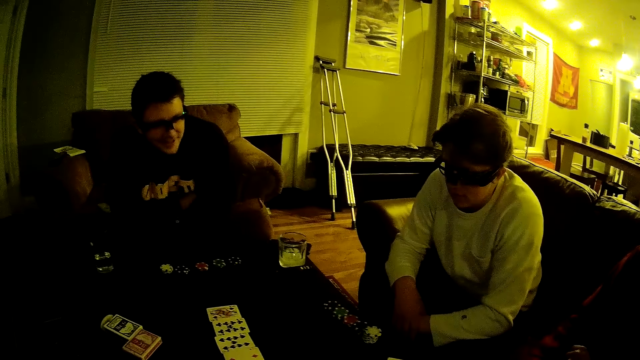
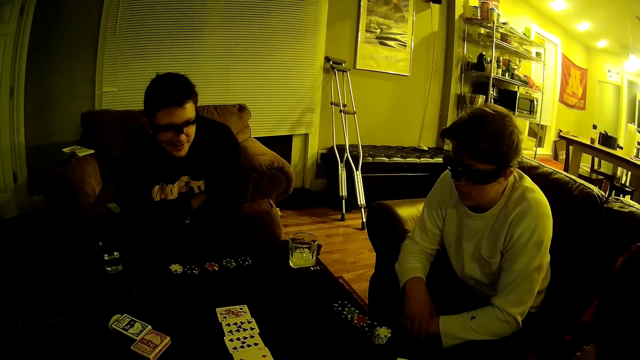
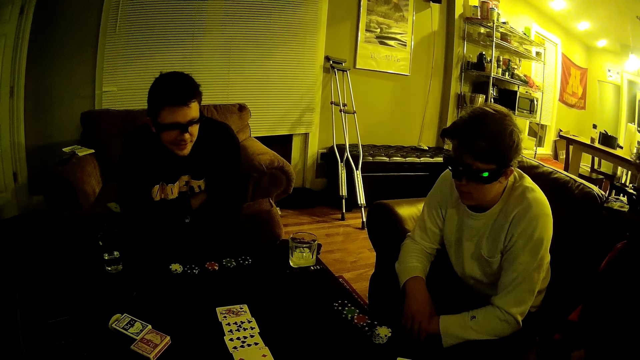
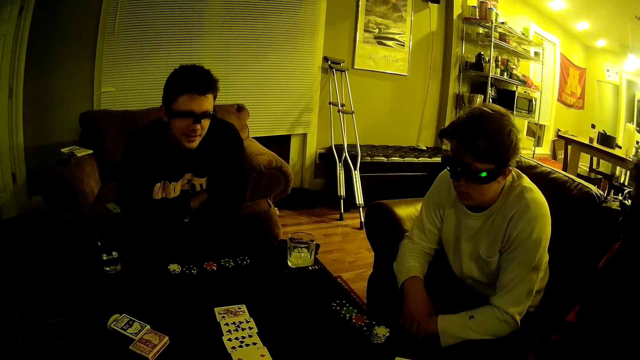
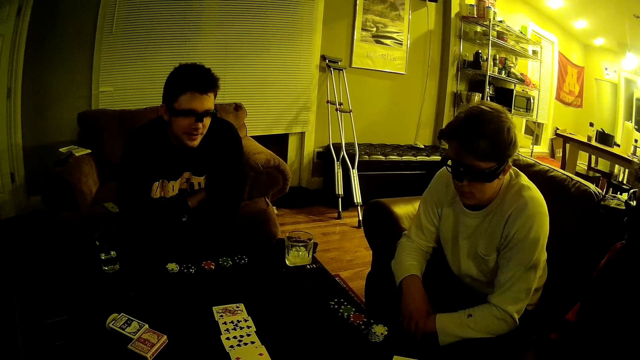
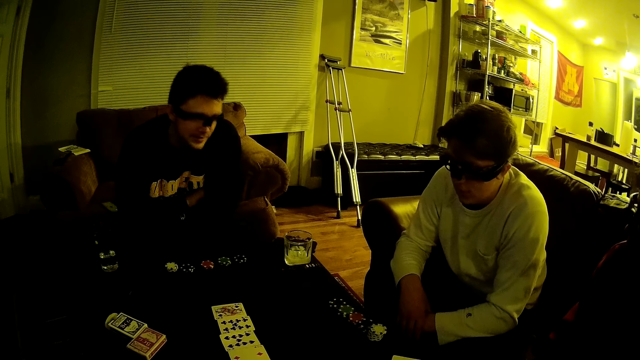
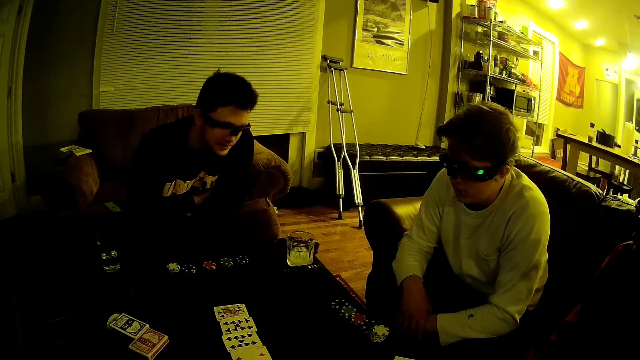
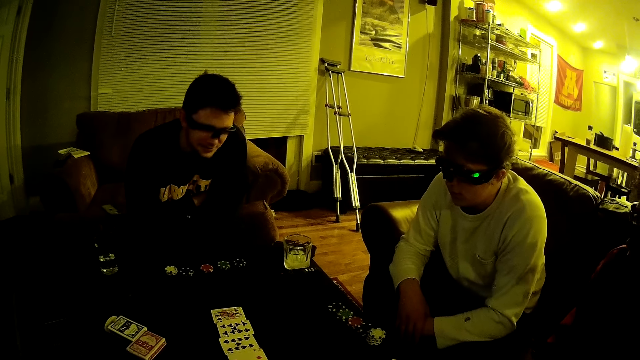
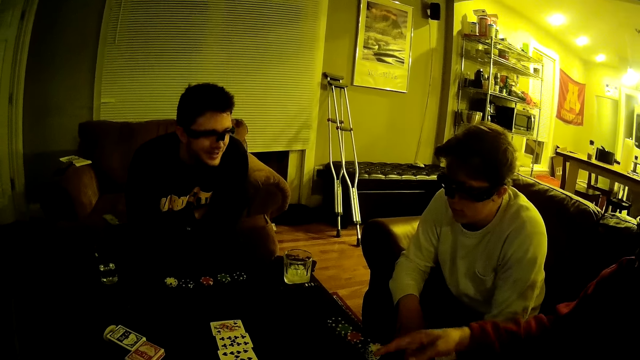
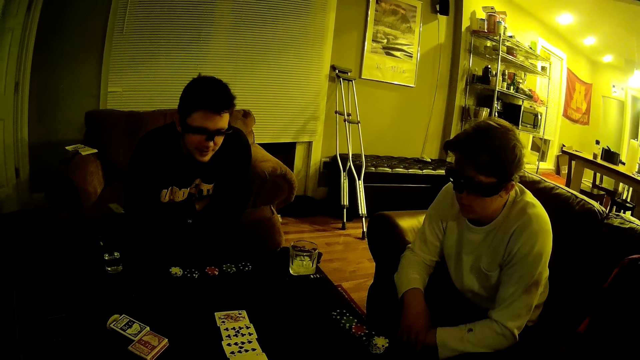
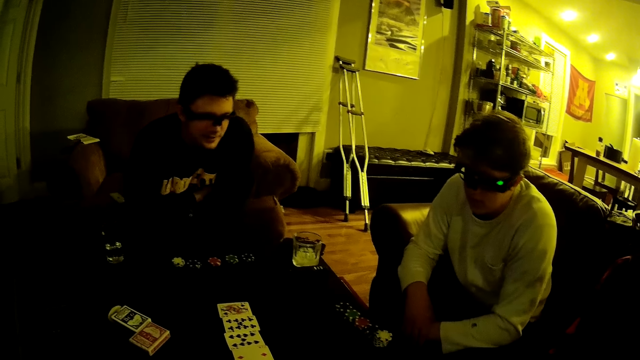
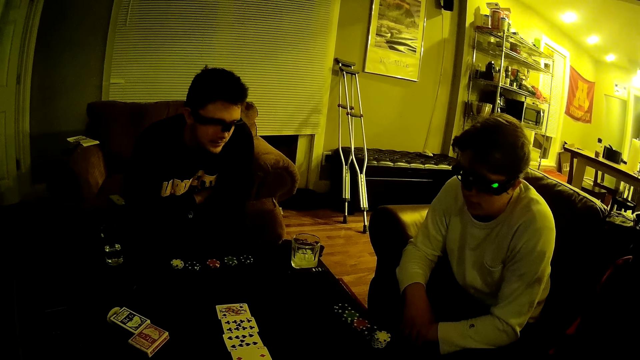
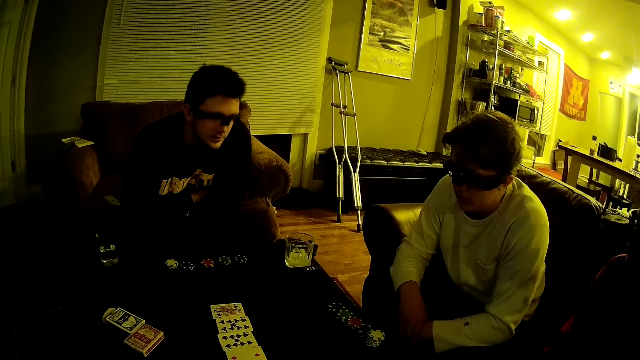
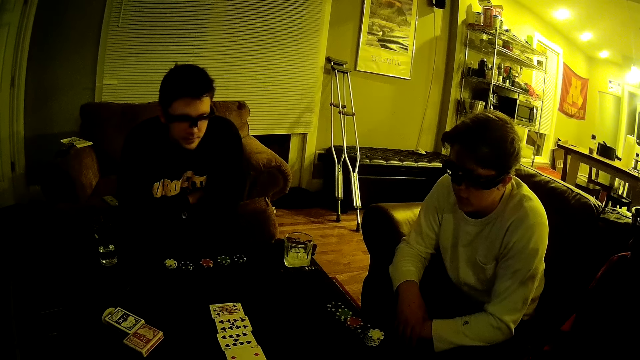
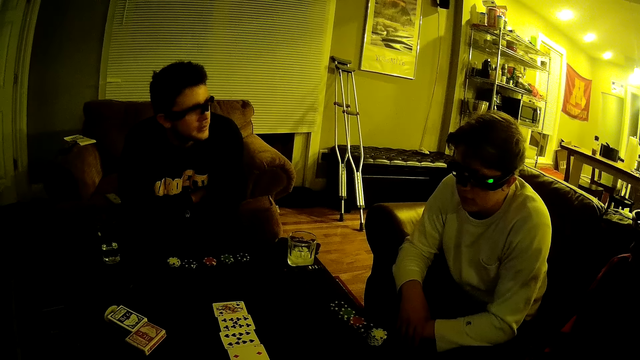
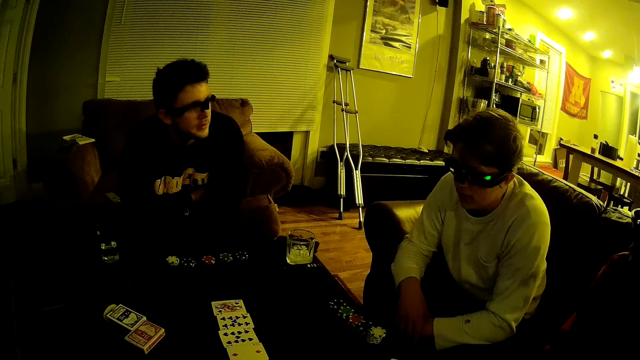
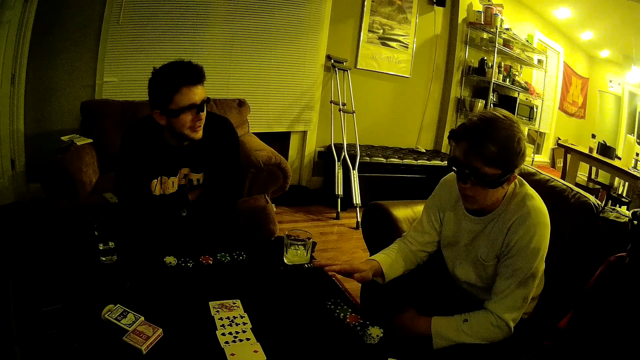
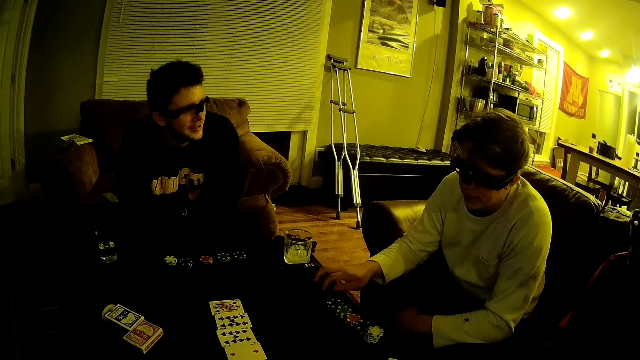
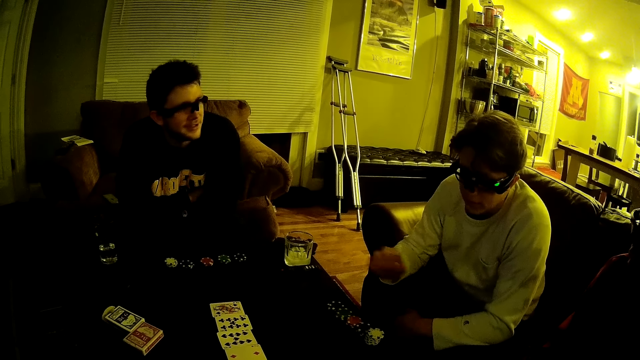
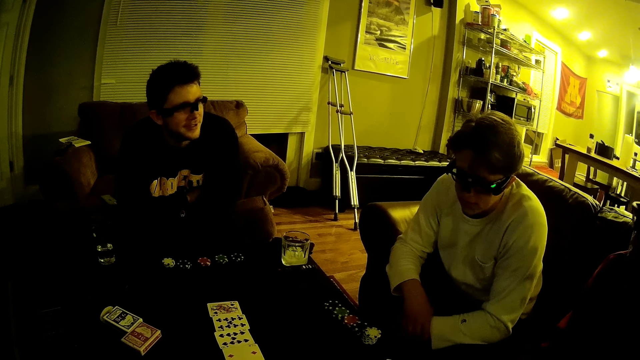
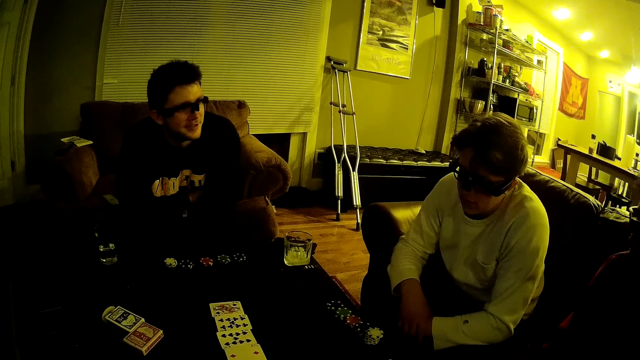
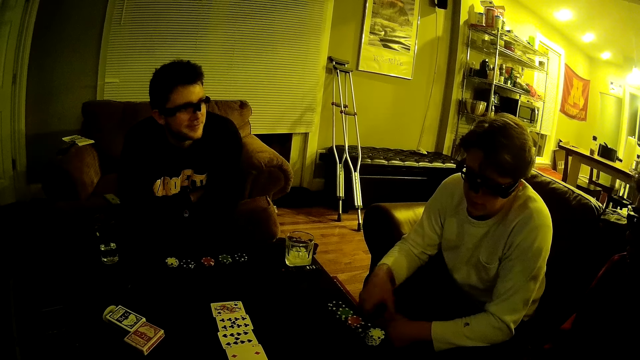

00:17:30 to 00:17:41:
A man gesticulates with his right hand. The man touches the table.

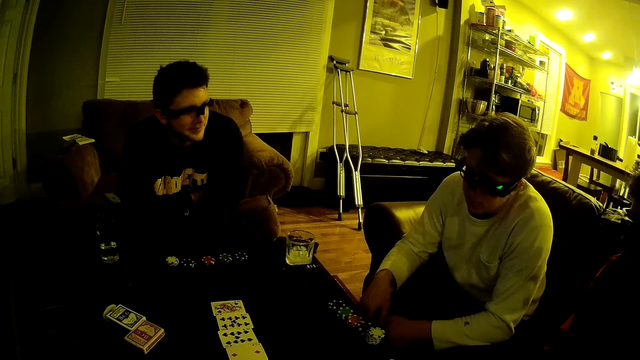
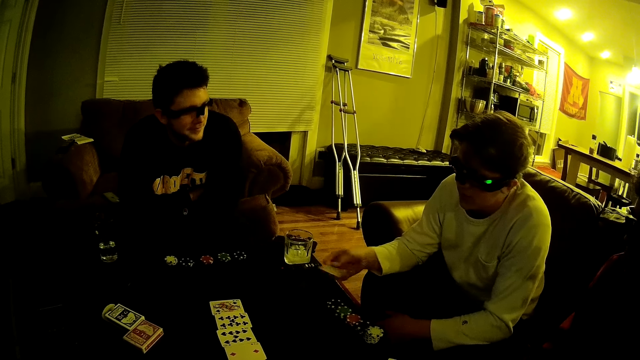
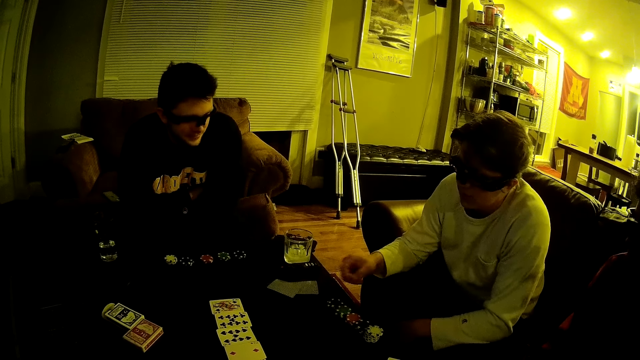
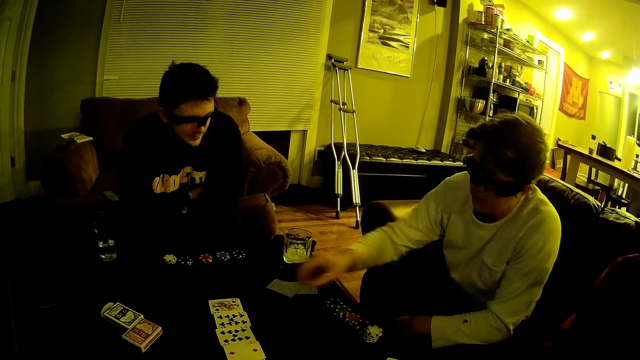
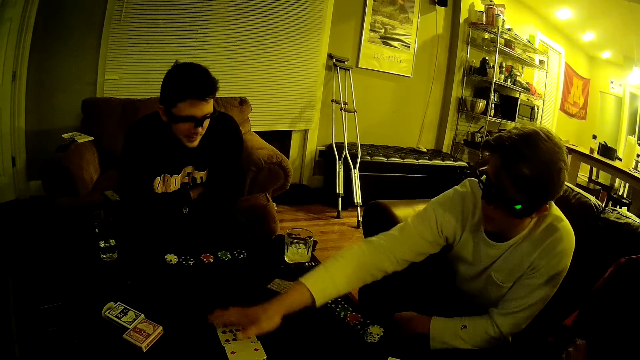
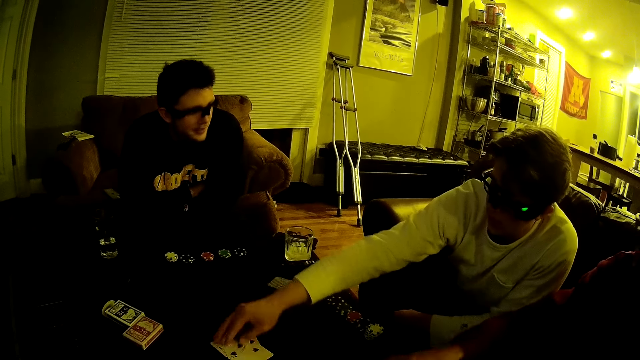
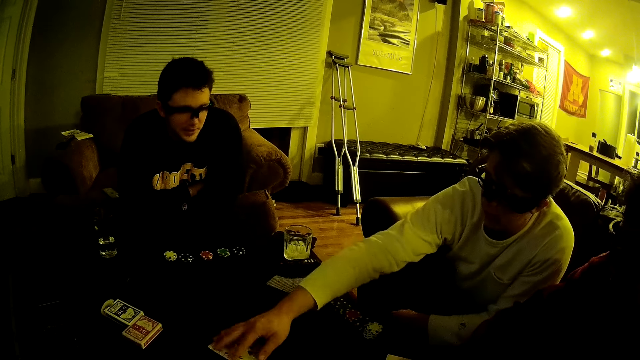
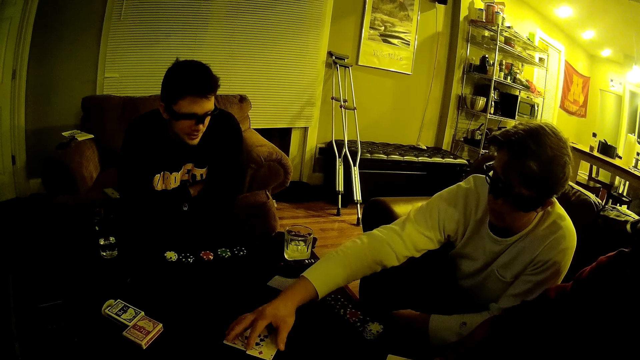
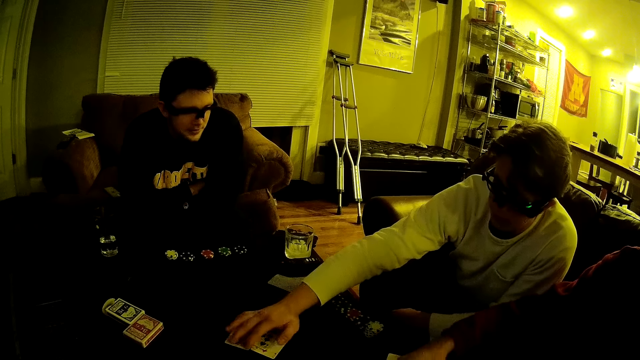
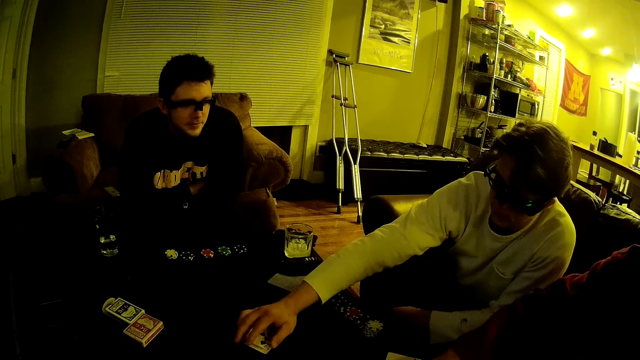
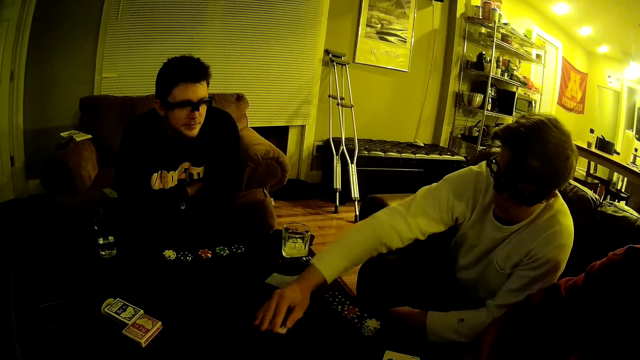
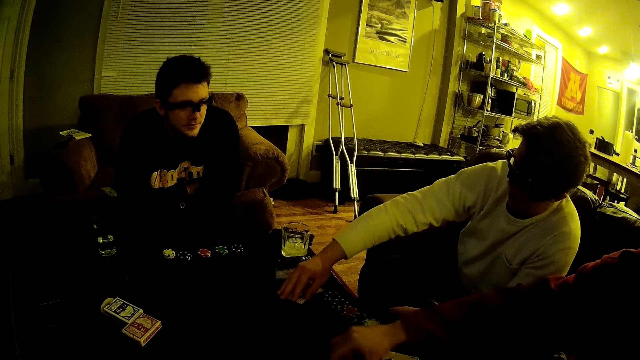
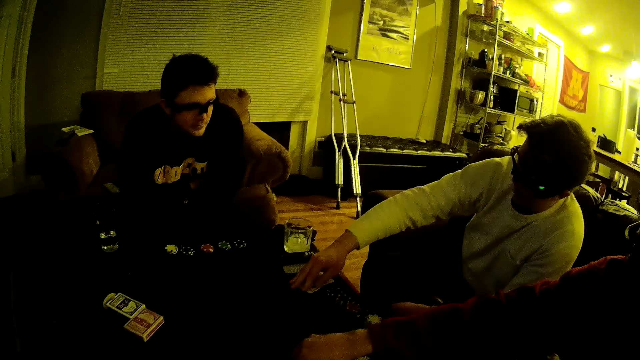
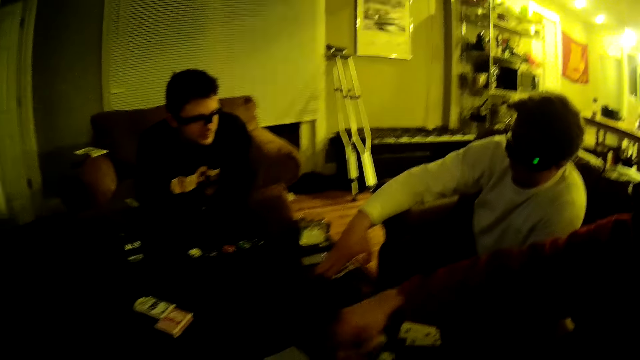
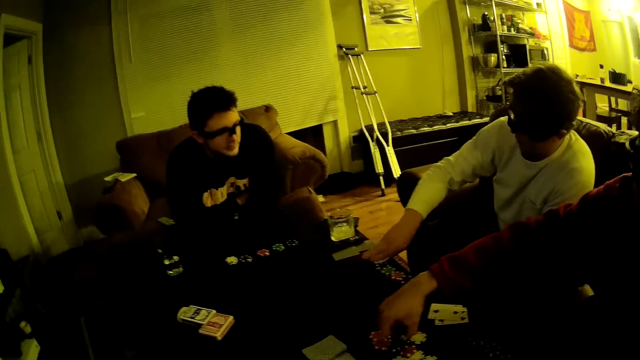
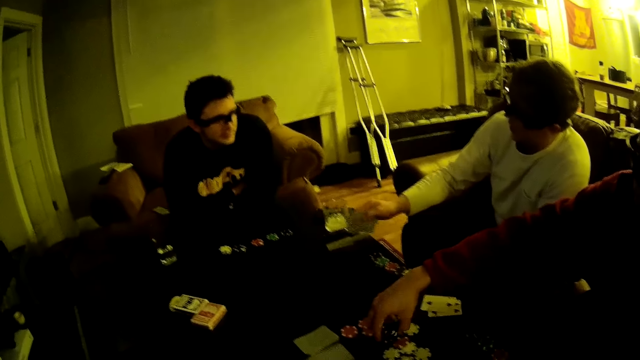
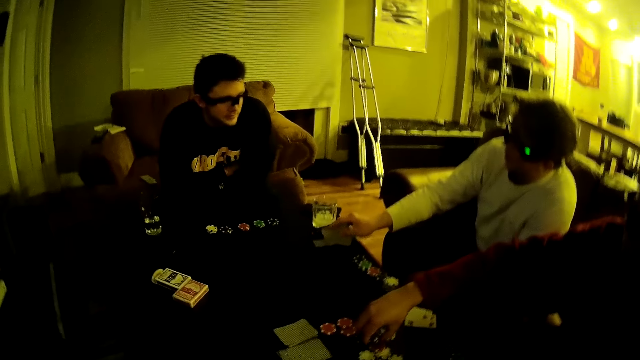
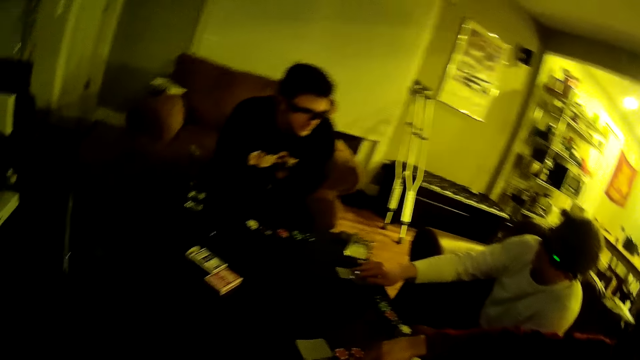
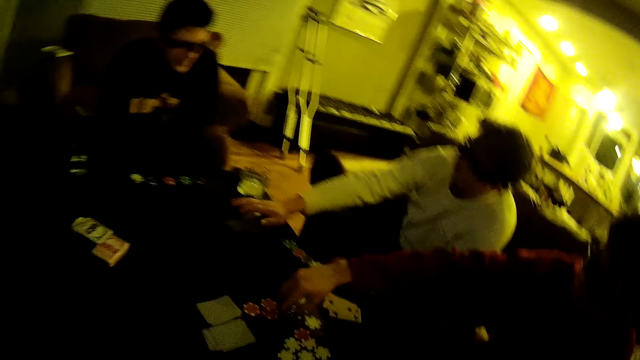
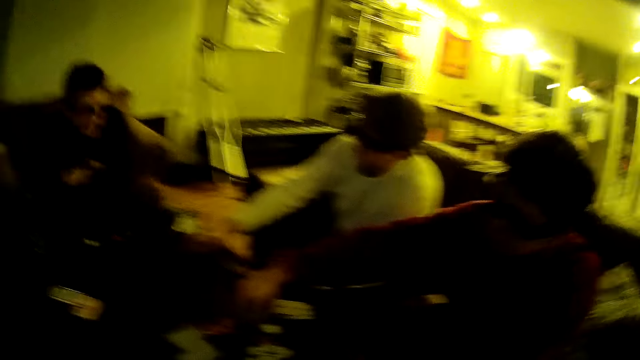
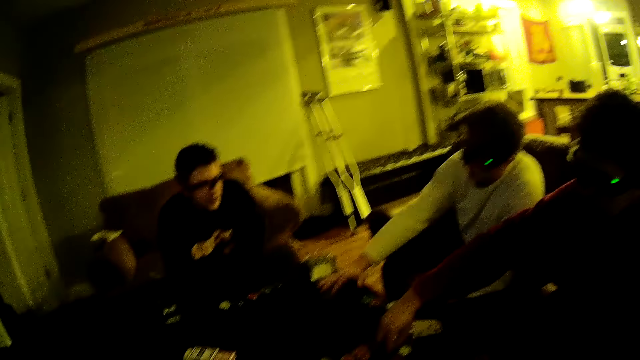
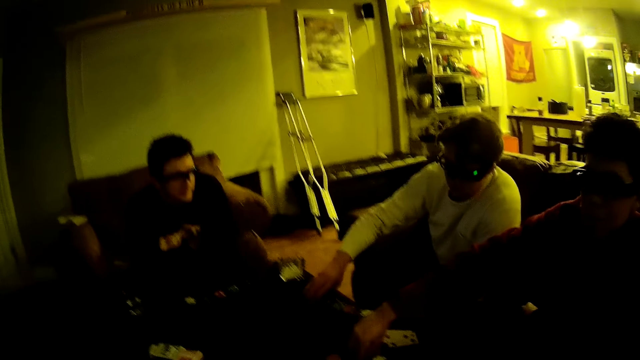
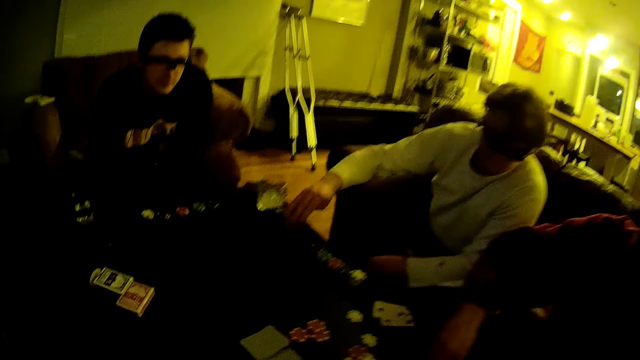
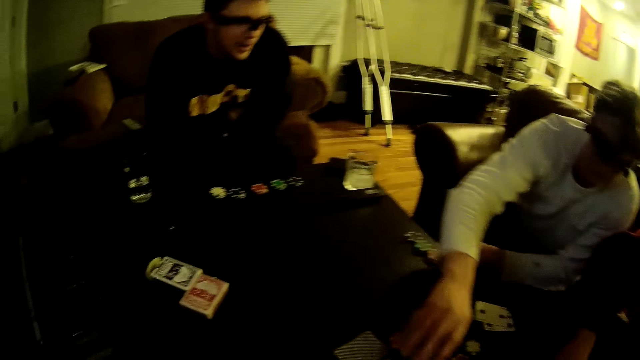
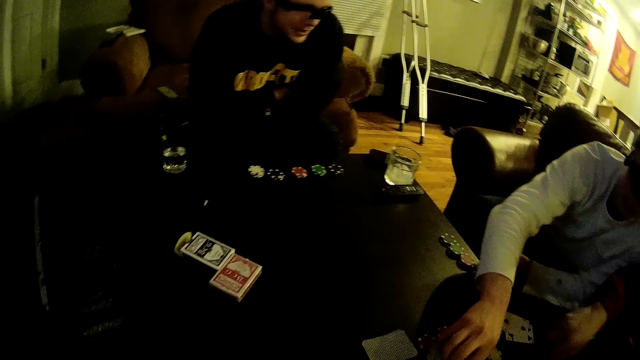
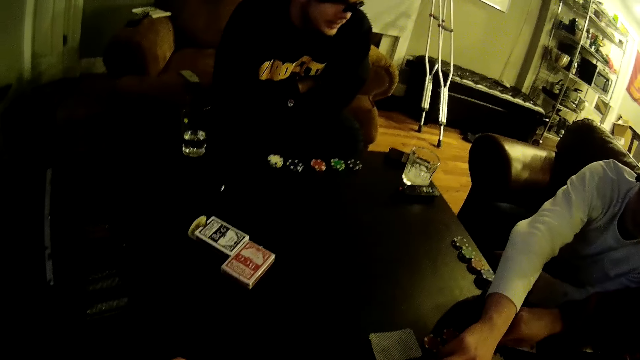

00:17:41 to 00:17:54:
A man takes some cards from his left hand with his right hand, drops the cards in his right hand on the table, and packs the cards on the table with his right hand. The man picks up the cards from the table. The man moves the cards on the table with his right hand. Another man picks up some poker chips on the table with his right hand. The first man drops the cards on the table. The other man picks up poker dice from the table. The camera wearer looks around. The first man picks up the cards from the table.
